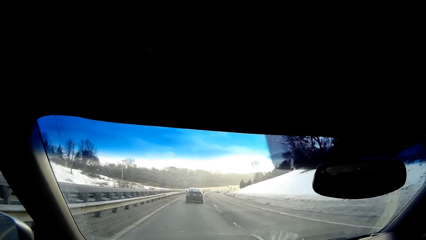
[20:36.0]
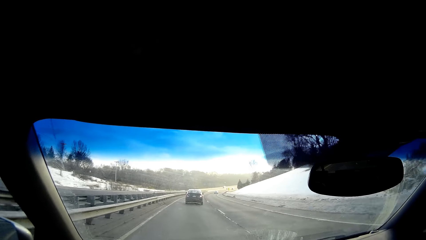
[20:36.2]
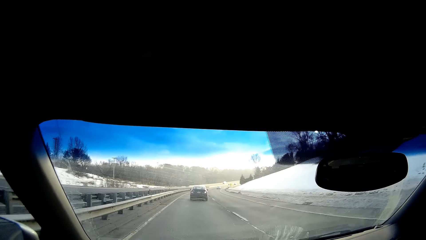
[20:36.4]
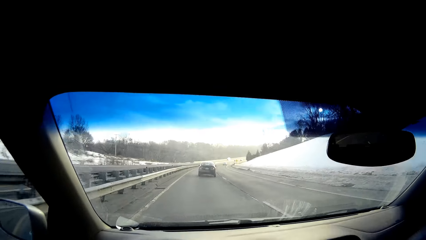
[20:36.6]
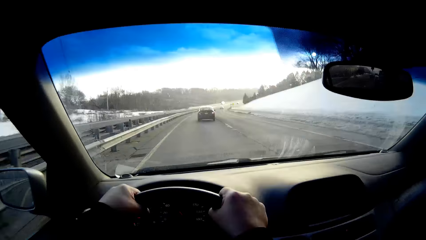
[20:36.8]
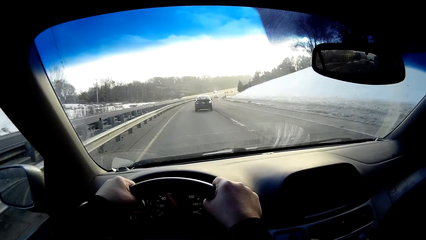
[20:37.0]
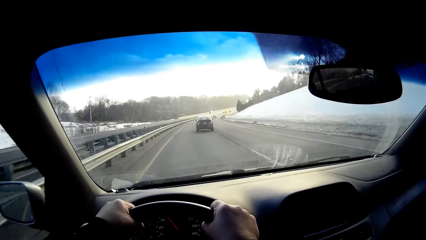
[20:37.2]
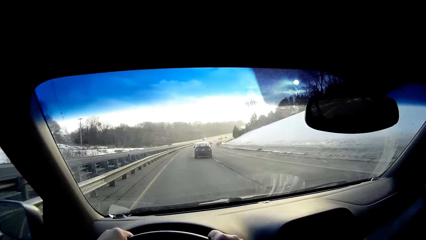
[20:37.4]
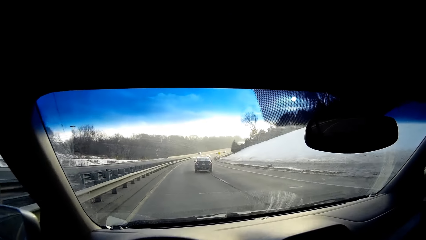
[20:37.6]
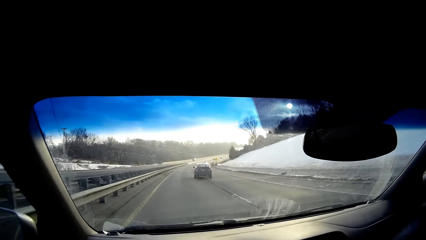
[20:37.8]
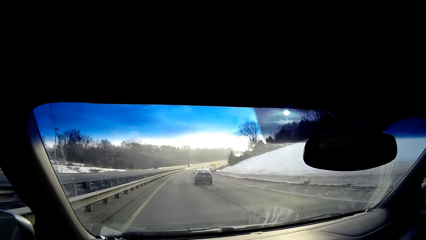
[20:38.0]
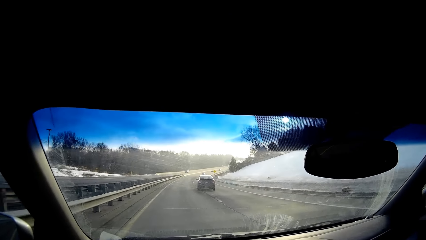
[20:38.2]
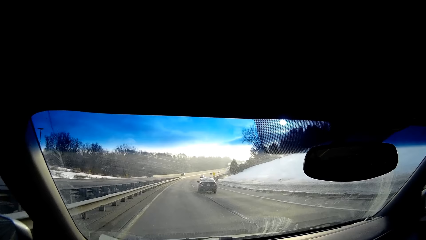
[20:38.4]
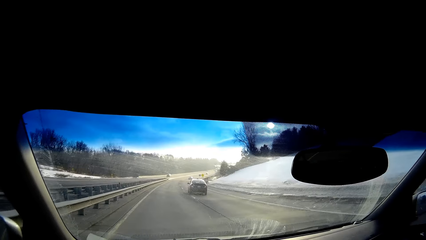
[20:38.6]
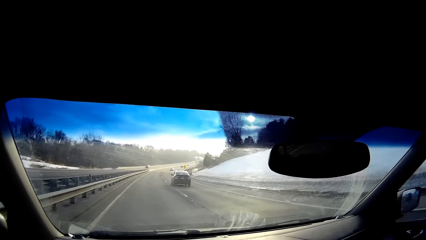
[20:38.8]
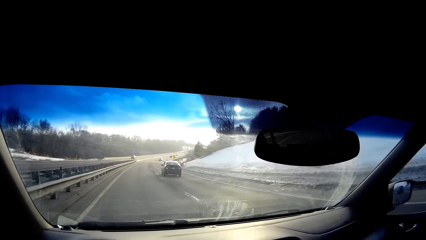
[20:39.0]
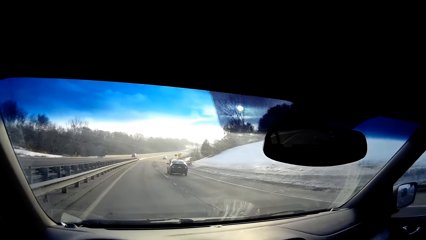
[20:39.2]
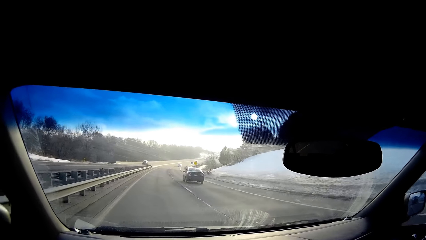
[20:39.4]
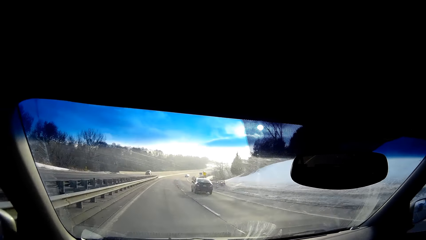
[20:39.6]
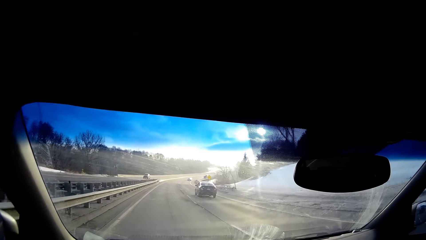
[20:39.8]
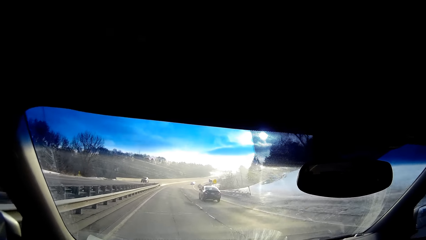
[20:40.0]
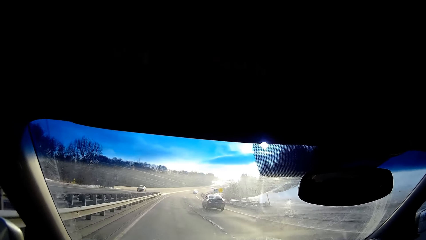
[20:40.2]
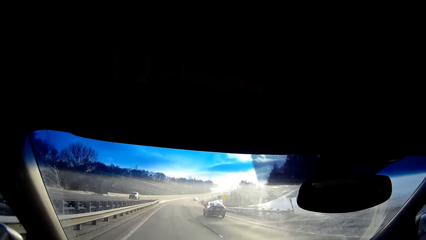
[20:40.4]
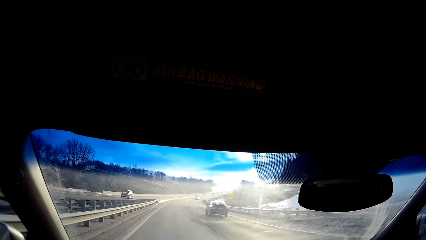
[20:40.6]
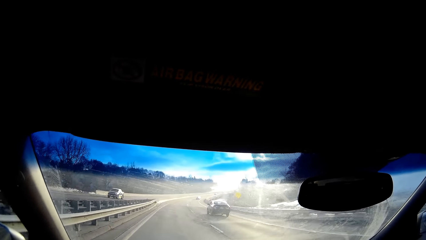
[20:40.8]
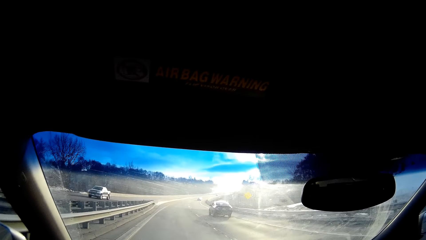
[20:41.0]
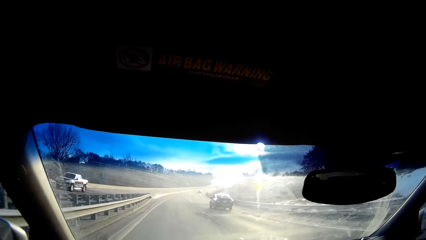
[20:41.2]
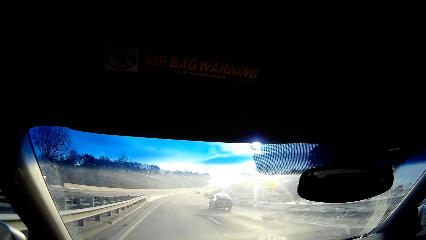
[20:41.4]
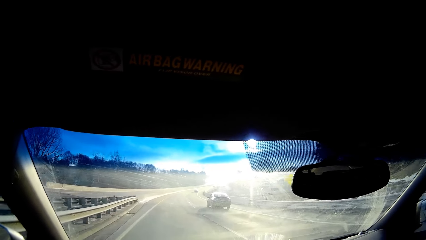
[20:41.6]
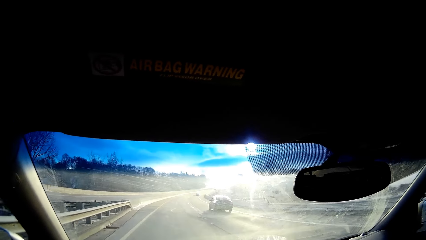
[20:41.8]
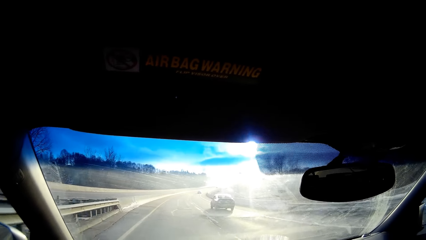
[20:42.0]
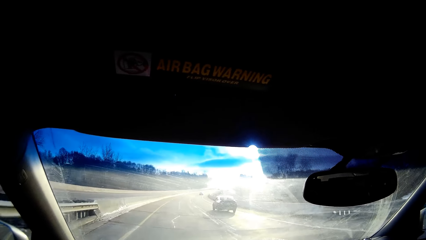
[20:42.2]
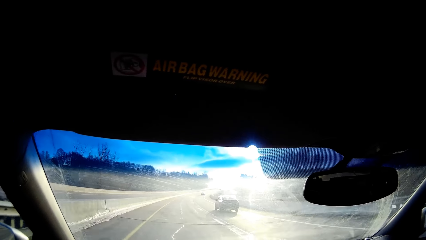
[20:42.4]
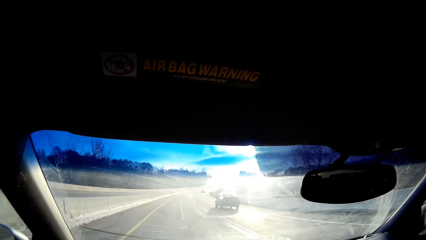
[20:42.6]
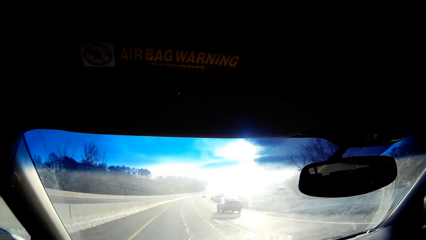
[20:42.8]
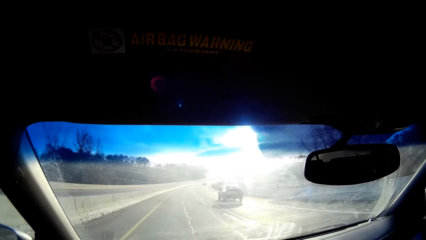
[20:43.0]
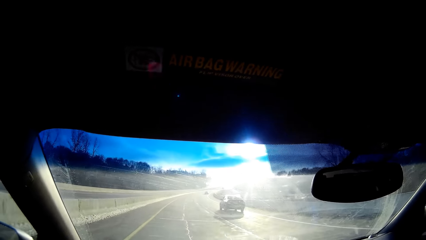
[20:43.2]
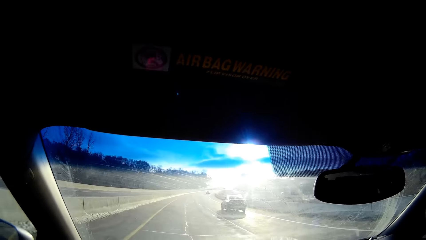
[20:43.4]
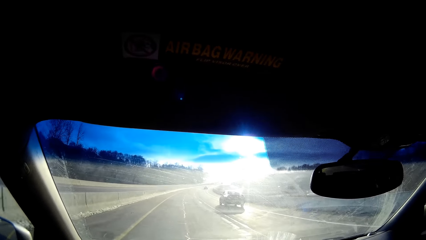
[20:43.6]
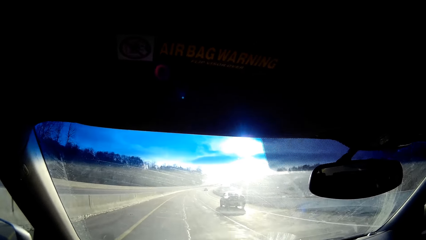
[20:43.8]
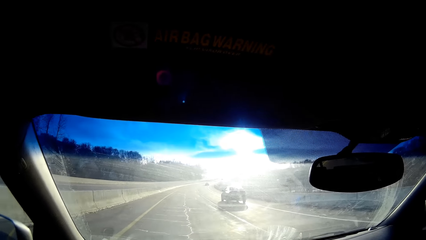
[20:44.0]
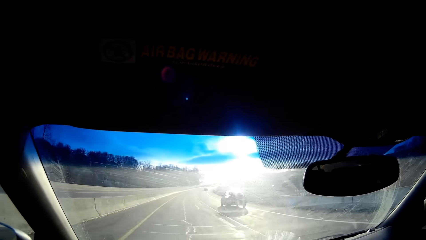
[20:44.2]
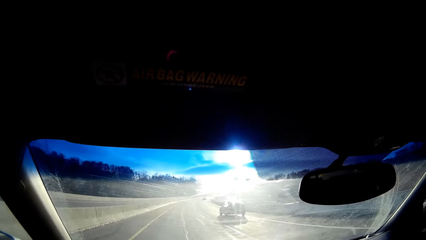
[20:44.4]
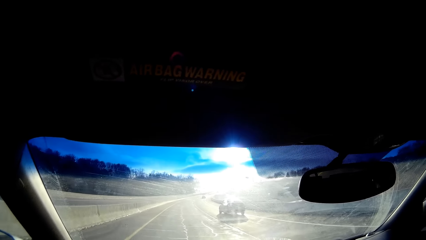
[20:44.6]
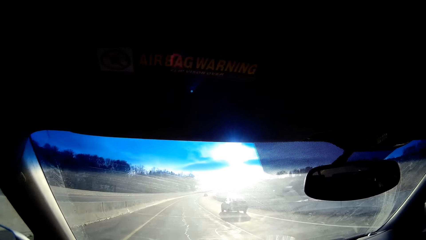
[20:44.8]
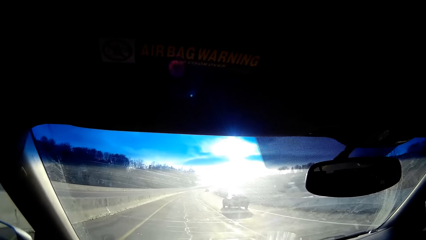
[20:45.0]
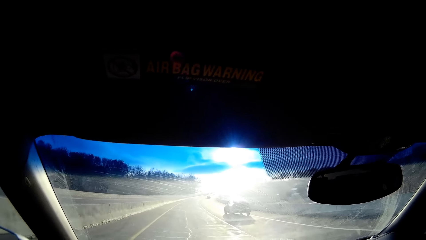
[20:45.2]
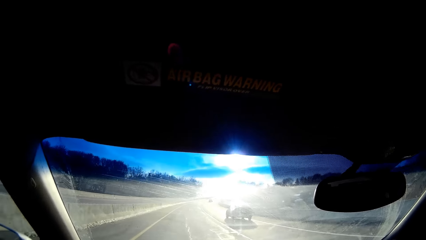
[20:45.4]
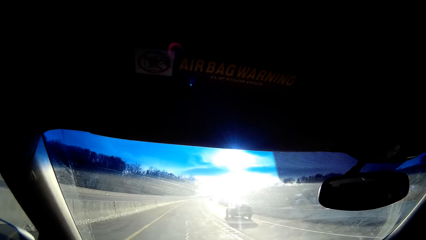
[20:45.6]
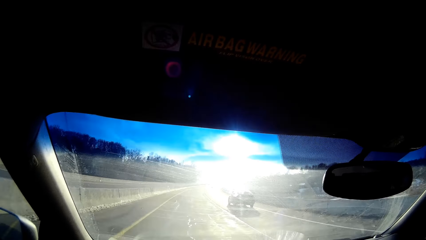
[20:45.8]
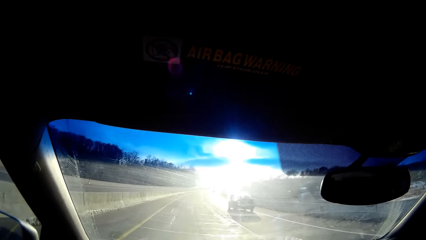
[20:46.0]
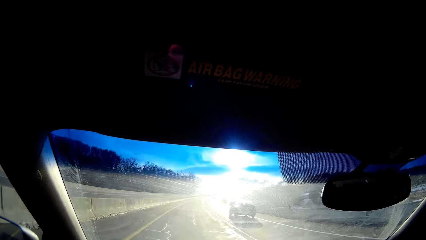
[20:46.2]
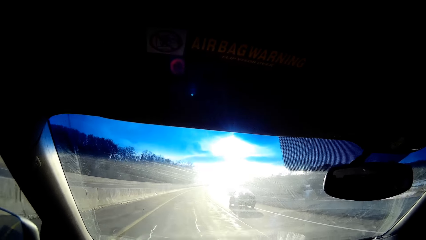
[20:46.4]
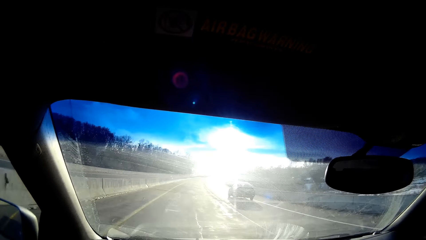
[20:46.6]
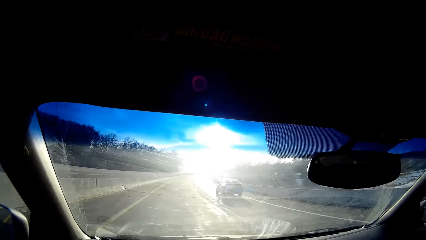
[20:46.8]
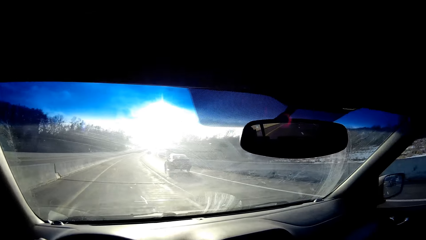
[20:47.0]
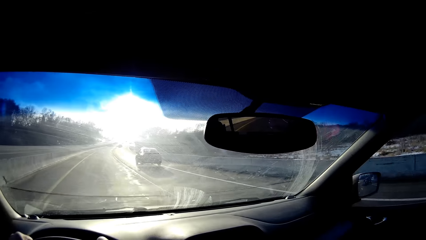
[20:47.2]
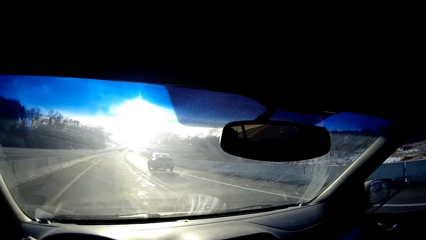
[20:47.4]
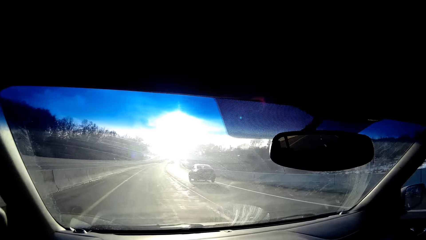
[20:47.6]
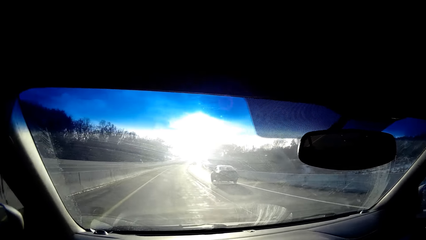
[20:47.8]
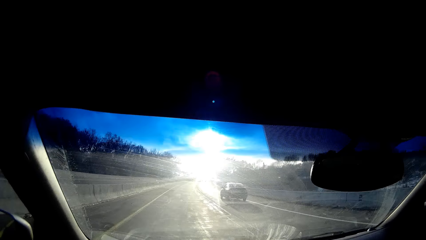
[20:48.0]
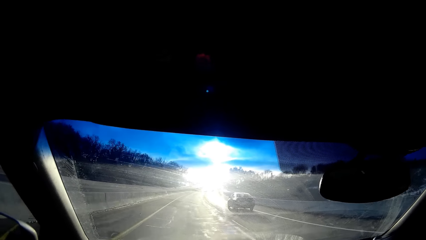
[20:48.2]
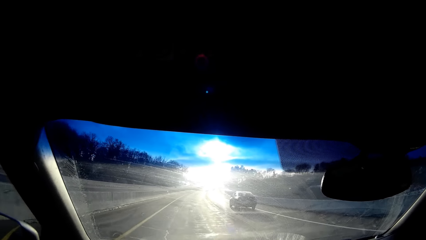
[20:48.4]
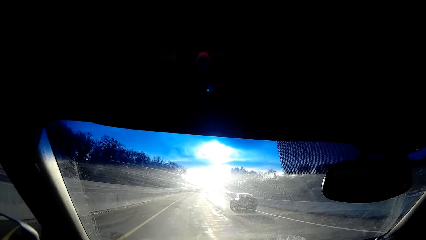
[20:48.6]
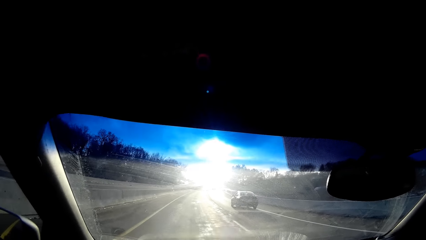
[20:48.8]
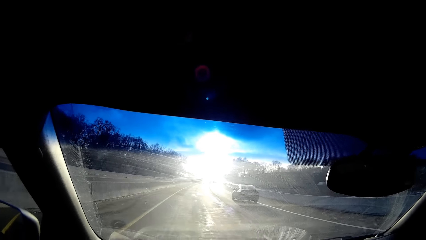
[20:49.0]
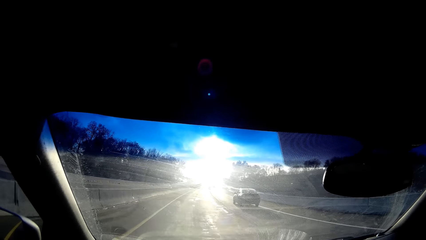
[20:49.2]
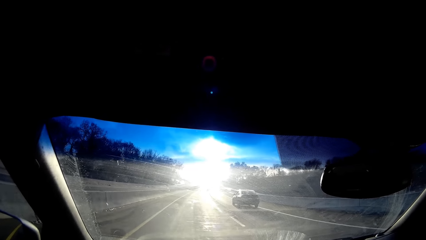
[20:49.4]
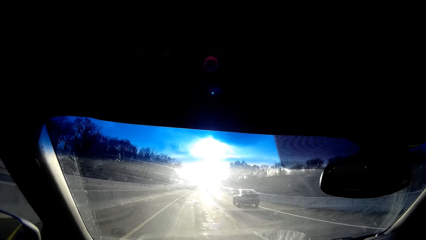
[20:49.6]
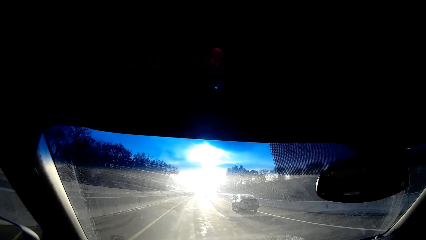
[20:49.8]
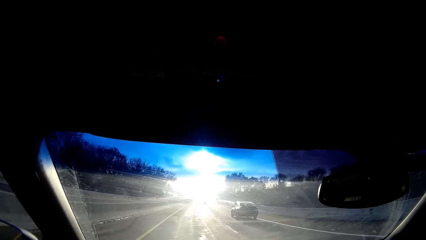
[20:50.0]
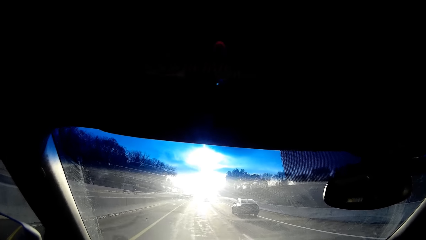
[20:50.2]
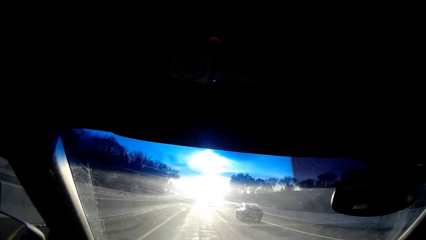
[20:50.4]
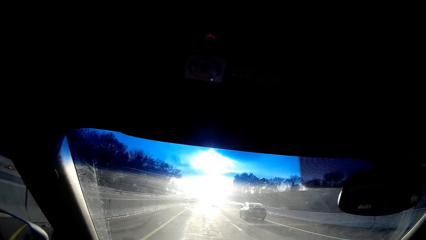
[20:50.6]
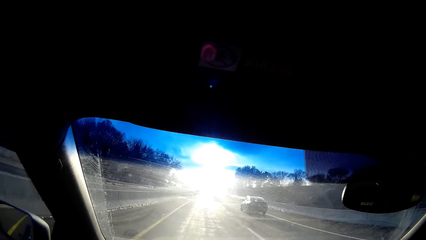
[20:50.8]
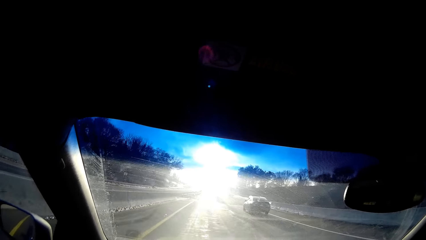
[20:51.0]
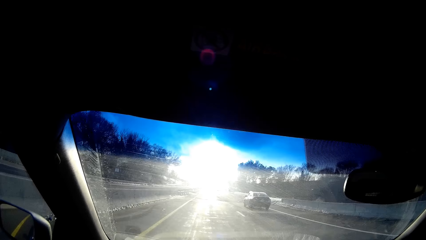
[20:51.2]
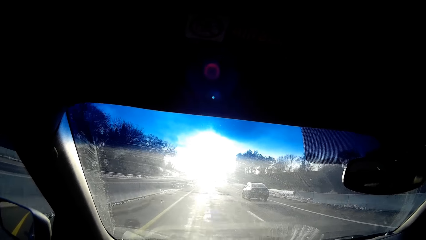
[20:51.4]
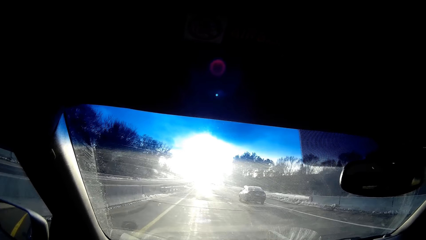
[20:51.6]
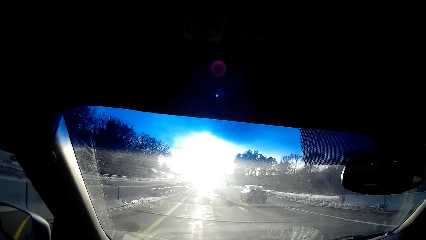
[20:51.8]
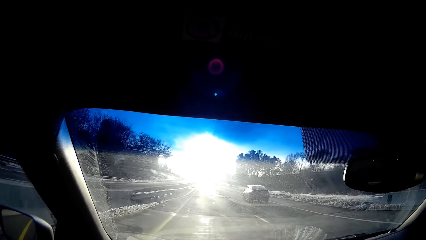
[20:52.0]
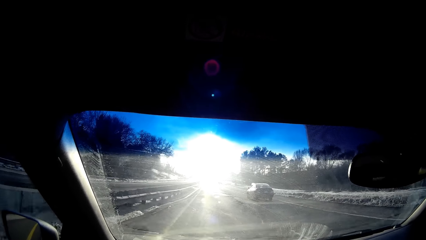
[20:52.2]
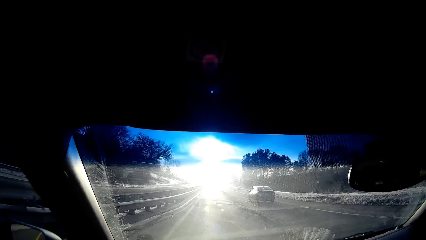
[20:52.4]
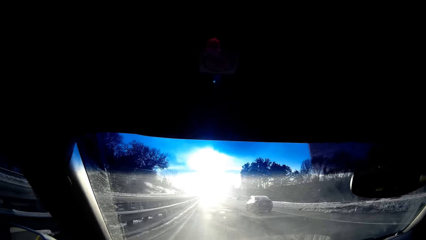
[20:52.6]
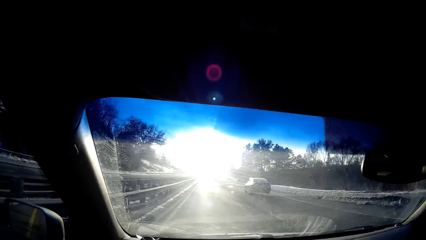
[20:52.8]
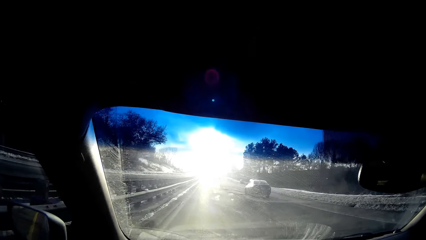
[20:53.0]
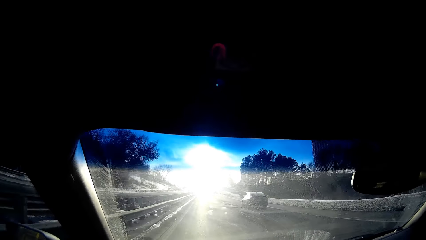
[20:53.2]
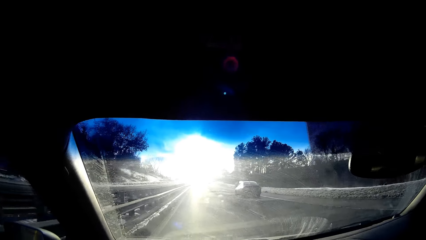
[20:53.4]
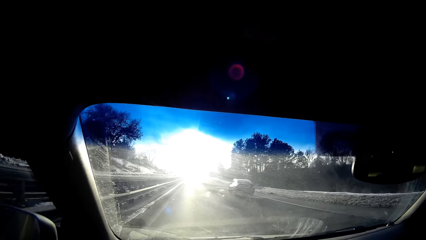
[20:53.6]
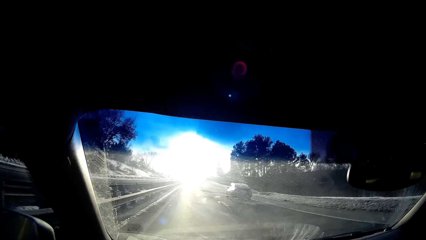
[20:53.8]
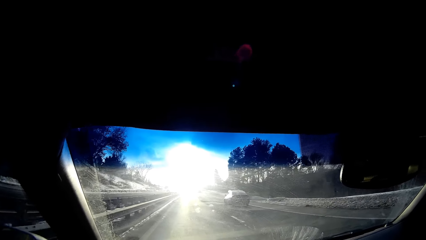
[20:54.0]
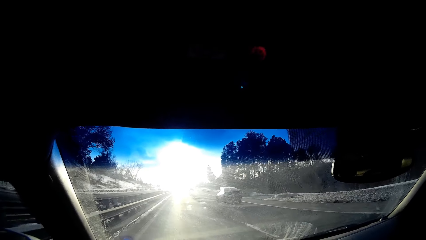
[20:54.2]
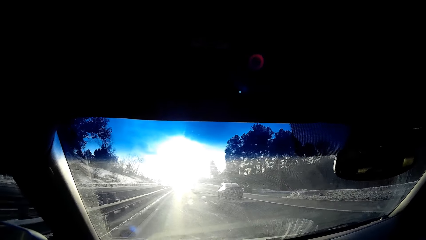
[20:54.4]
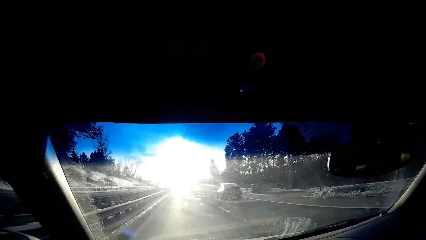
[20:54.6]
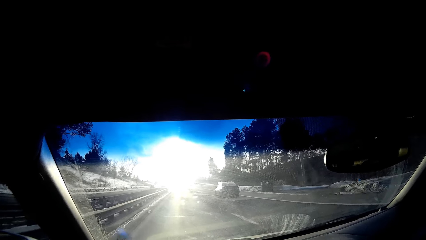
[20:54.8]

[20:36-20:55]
The camera wearer drives on the road.
